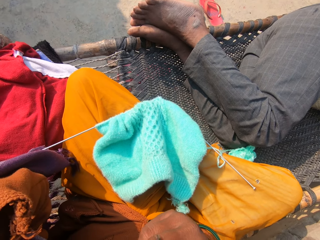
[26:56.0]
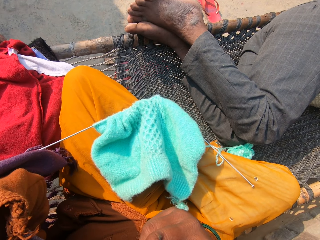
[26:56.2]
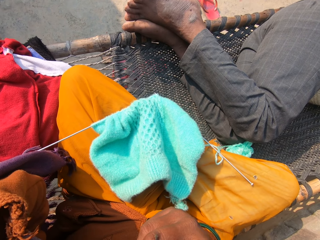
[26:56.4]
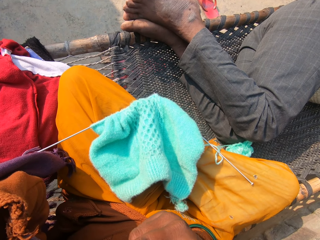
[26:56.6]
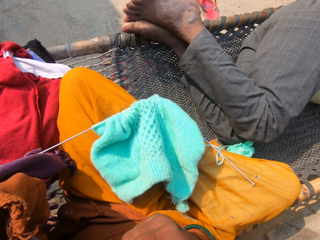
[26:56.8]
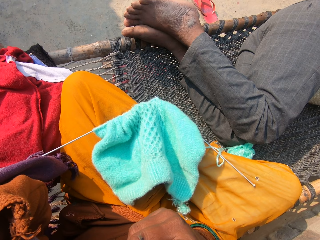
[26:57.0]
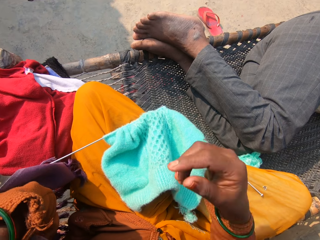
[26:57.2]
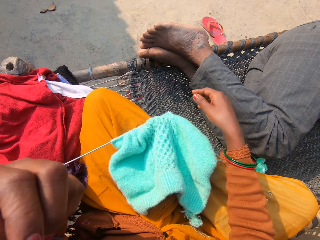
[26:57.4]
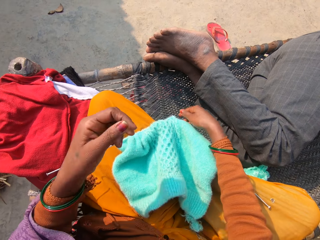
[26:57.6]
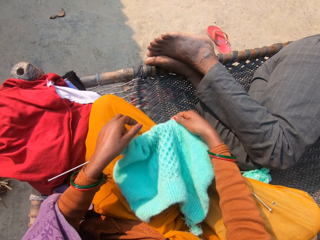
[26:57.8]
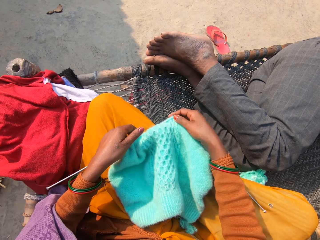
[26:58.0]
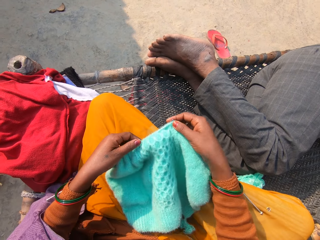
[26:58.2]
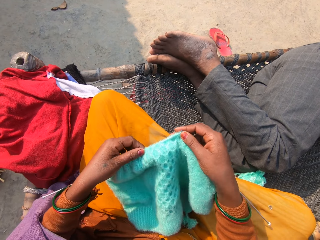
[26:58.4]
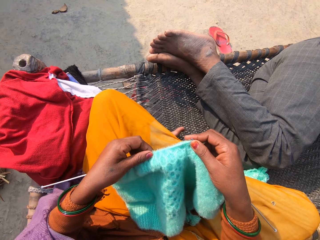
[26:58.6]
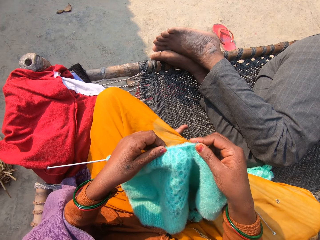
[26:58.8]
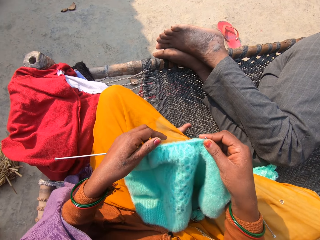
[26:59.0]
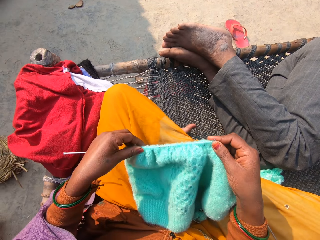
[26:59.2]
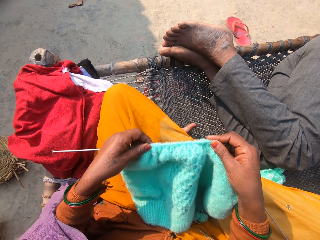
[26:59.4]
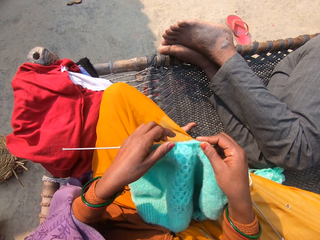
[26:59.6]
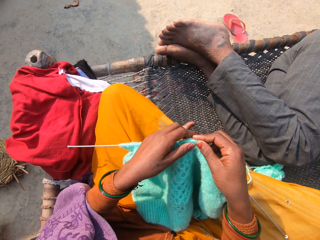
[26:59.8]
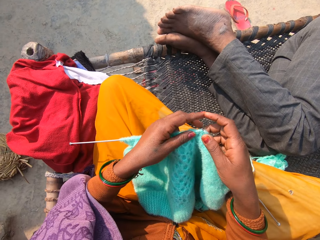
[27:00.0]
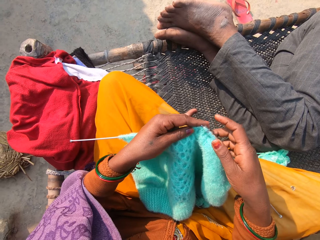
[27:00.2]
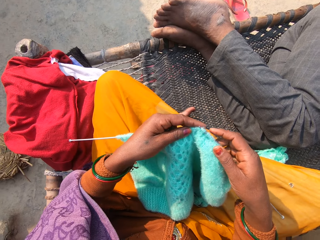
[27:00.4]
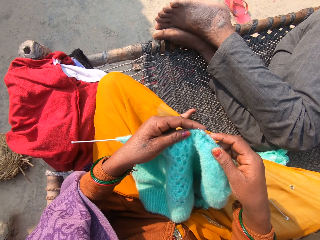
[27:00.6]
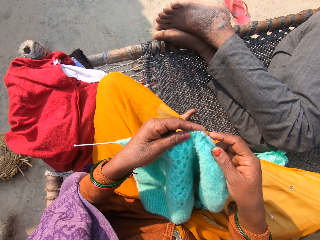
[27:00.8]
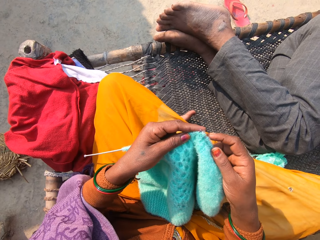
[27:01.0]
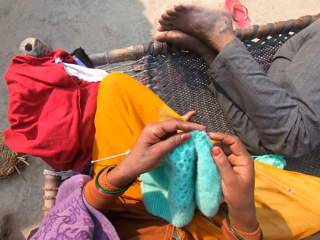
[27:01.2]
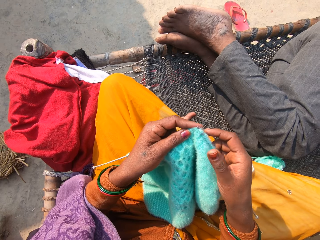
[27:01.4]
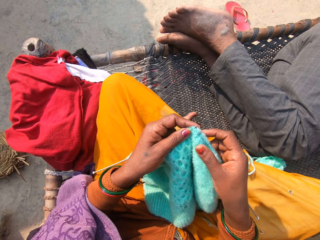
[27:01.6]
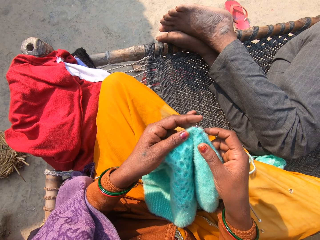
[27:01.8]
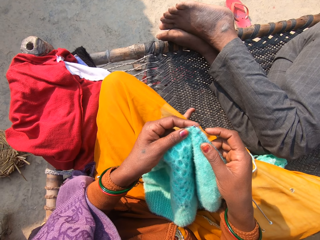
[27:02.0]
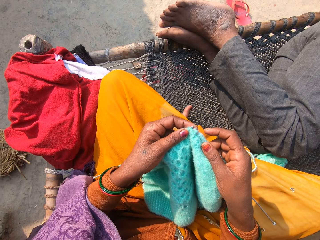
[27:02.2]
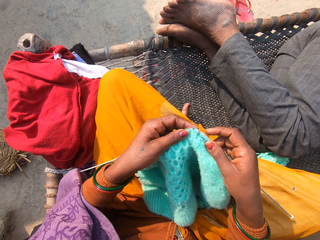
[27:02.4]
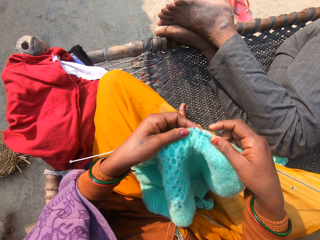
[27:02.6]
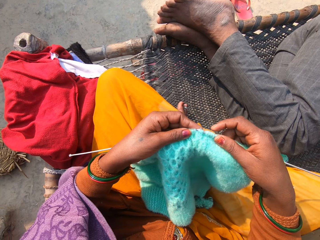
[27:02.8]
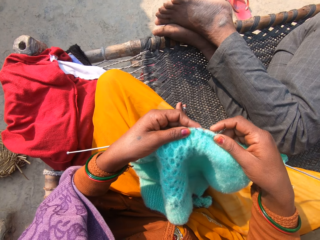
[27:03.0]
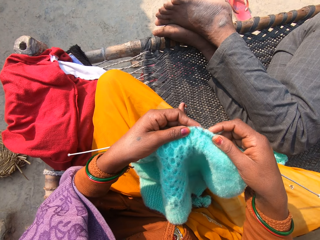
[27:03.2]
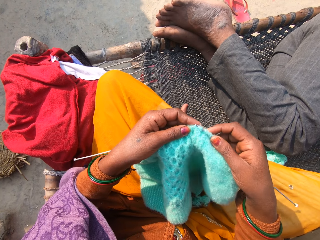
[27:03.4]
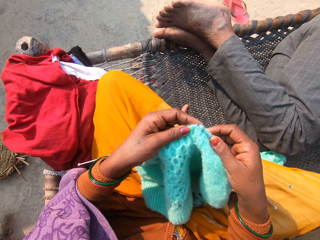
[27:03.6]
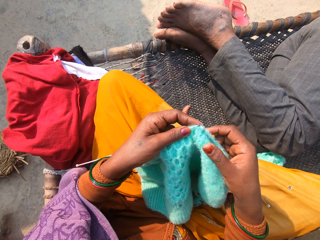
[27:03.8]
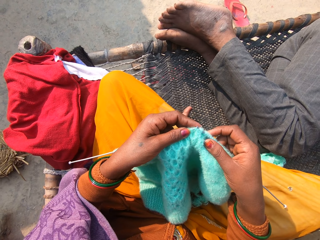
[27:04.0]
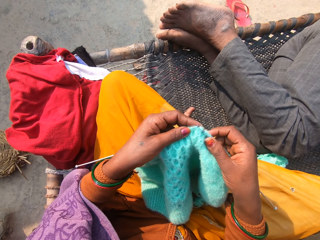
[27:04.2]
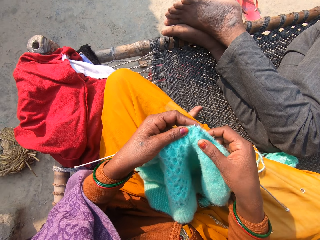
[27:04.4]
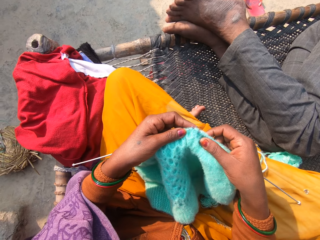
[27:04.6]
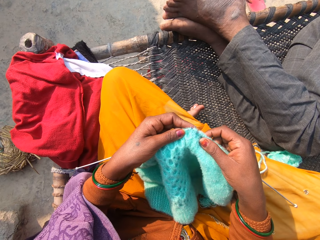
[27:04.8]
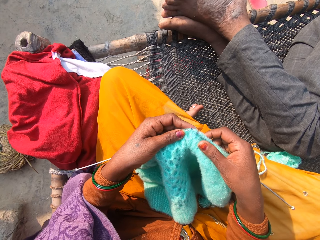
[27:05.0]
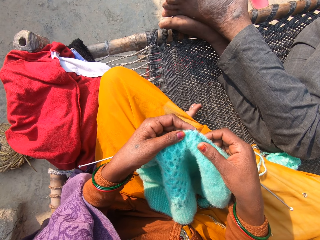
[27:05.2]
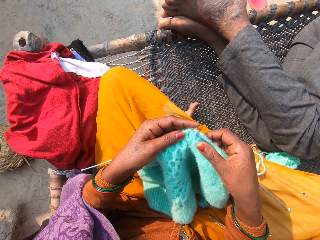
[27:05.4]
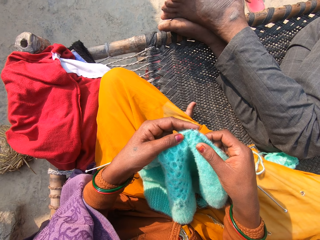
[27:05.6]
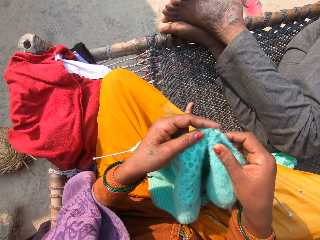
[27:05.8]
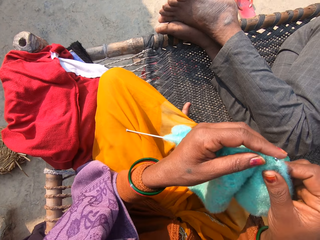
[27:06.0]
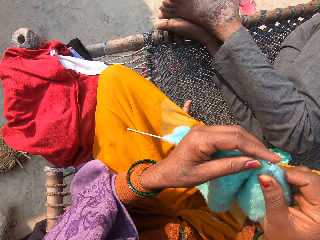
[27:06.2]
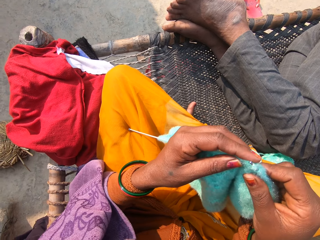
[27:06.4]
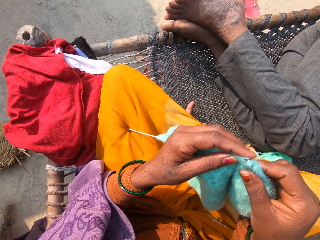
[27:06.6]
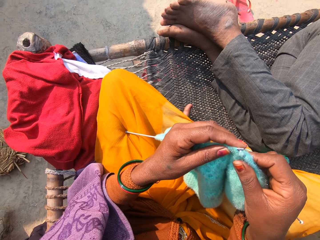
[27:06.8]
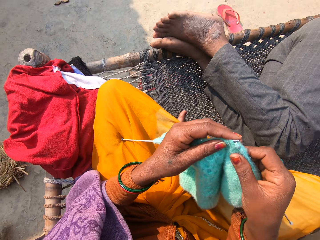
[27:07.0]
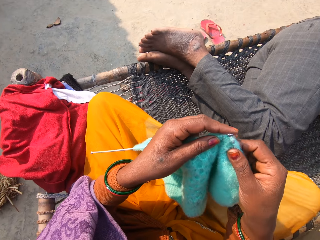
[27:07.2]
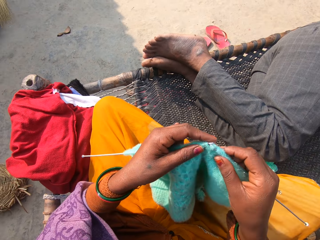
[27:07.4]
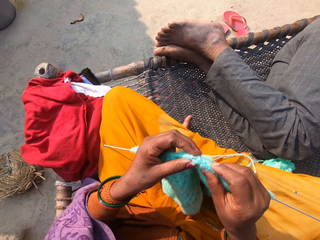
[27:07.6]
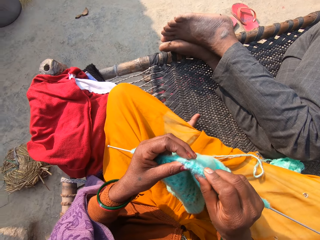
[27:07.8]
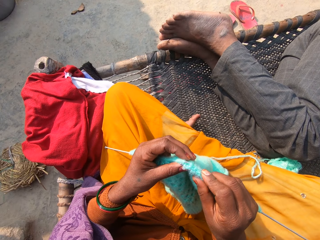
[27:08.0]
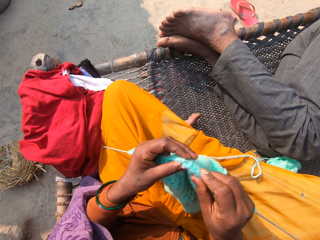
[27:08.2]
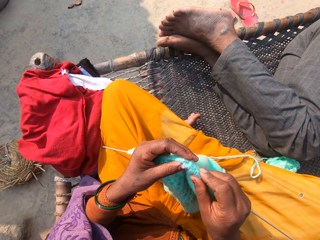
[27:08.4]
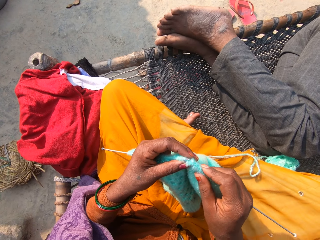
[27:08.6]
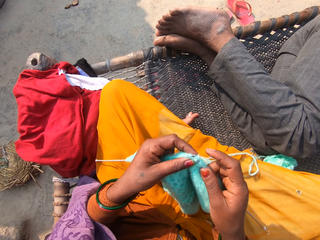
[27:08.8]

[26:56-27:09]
The camera wearer picks up the fabric. They adjust the fabric. They crochet the fabric with a crochet. They adjust the fabric.

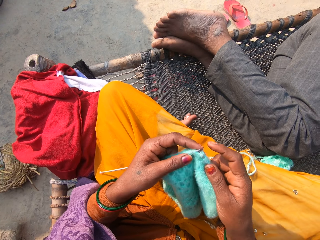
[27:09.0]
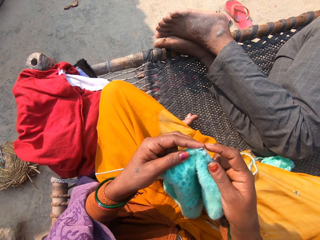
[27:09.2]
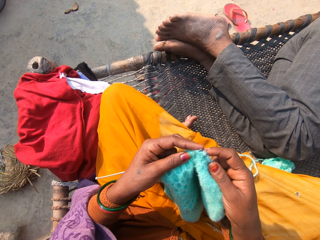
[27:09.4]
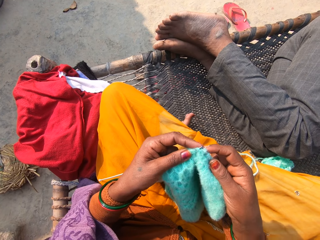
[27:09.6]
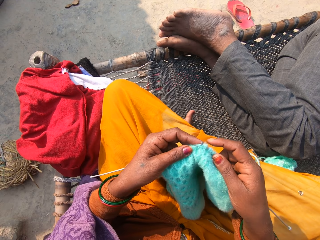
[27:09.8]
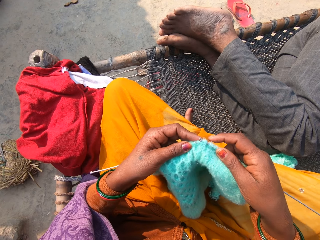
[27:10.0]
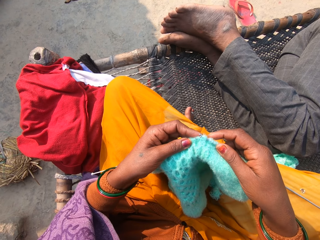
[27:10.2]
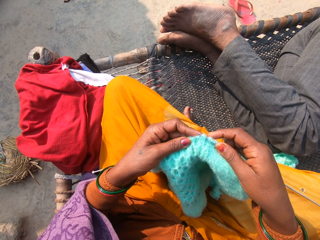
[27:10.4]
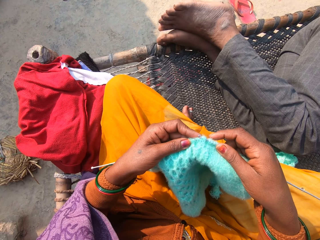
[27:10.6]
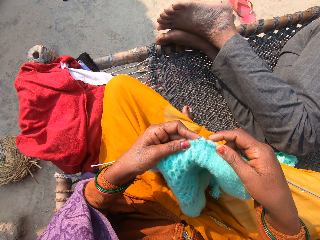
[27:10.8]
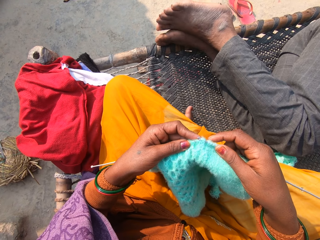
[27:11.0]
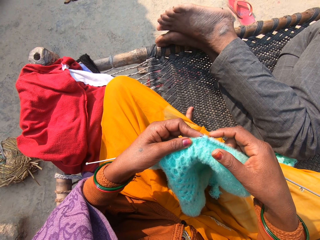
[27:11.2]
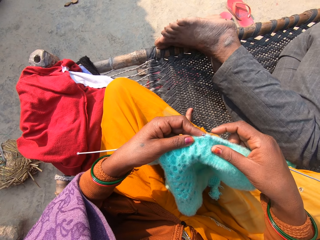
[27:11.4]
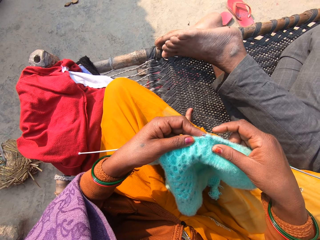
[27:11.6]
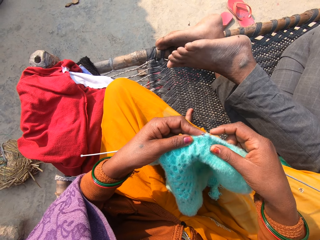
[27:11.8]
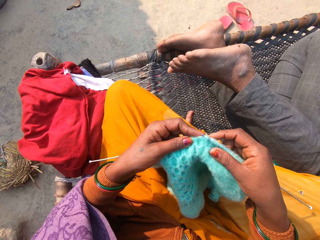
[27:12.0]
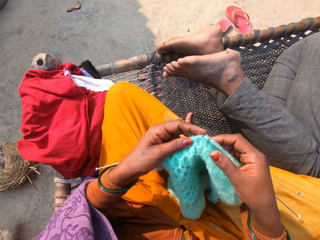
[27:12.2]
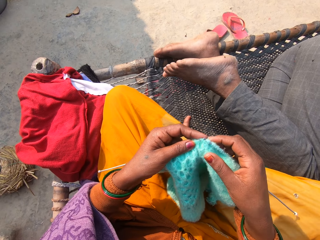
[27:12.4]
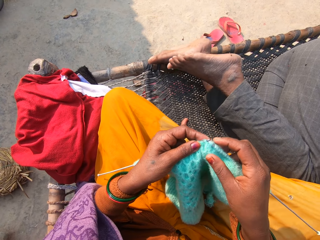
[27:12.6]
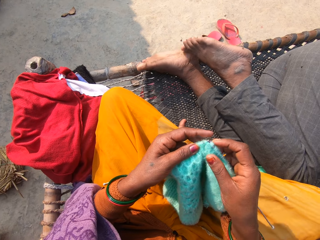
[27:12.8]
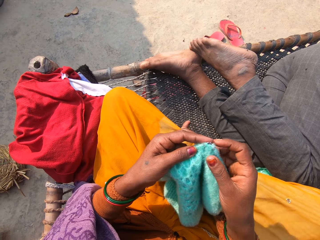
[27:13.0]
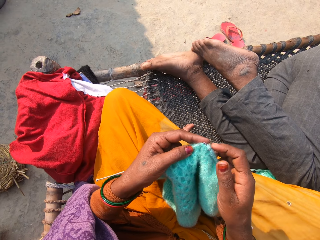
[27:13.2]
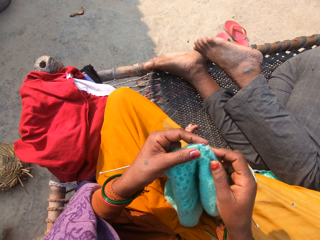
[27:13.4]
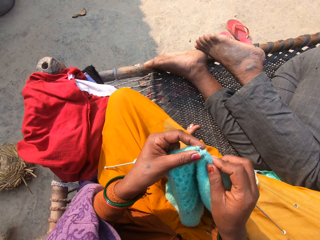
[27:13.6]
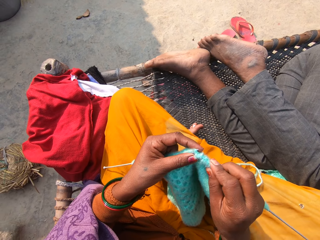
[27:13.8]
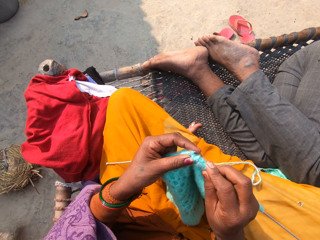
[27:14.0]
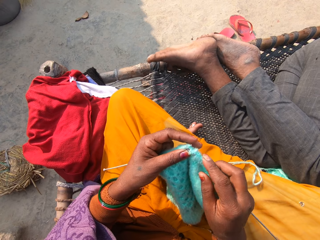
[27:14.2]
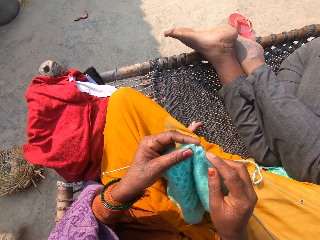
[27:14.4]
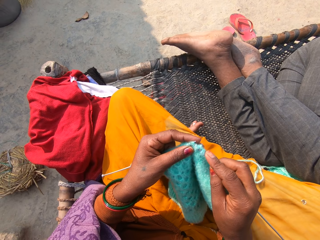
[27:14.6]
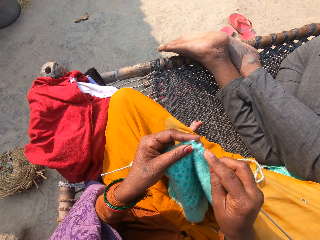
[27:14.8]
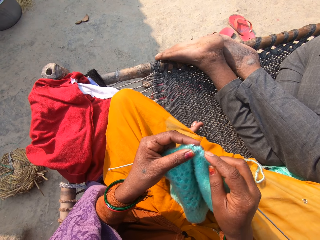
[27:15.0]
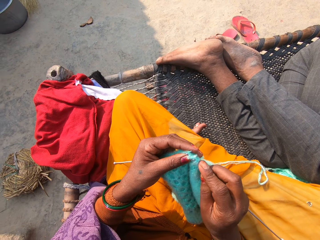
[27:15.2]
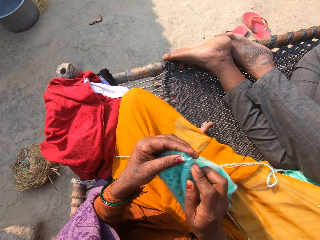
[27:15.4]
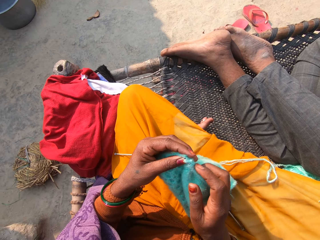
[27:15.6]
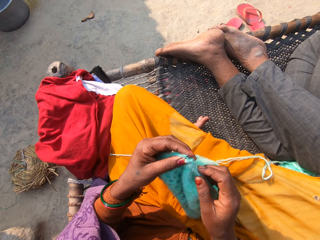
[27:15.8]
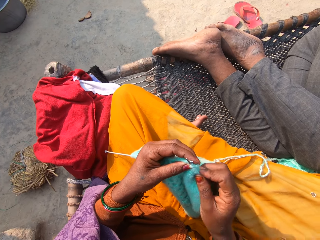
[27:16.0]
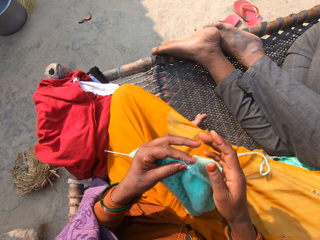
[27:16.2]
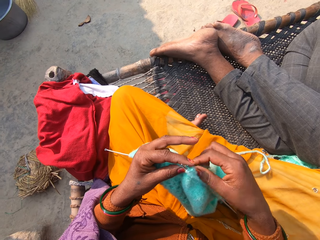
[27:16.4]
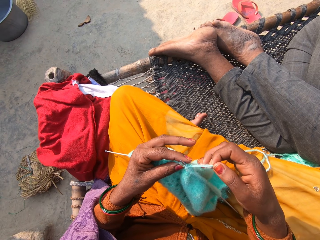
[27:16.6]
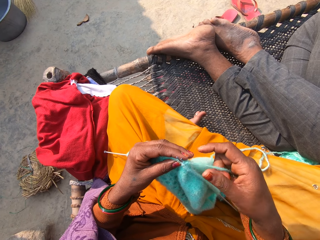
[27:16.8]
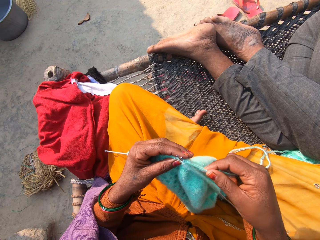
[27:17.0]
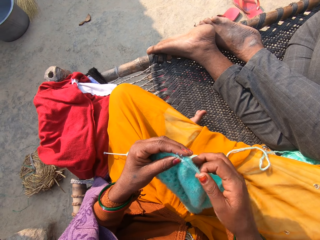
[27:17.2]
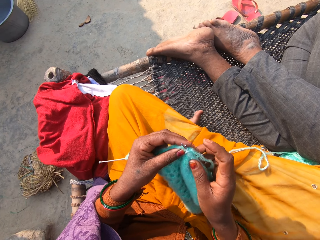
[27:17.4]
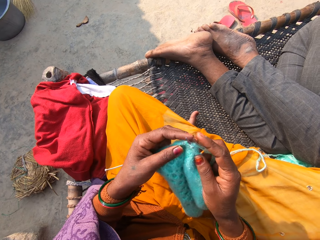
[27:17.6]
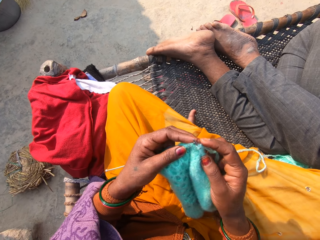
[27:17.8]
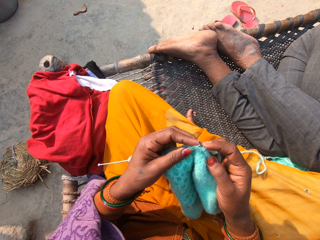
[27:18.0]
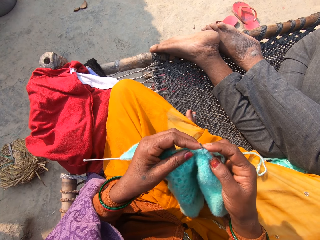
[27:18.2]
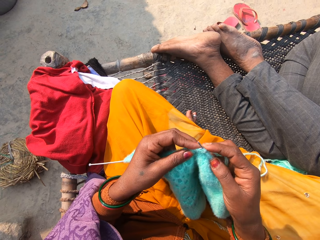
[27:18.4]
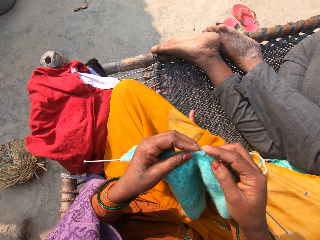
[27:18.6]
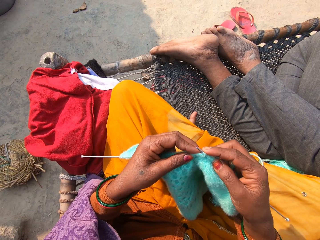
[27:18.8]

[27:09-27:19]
A person moves his fingers on the woven bench. Another person walks in the compound.
